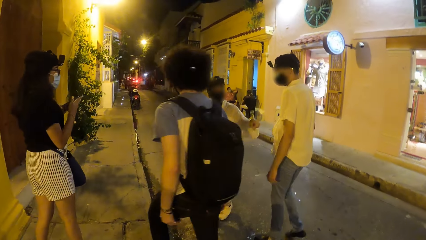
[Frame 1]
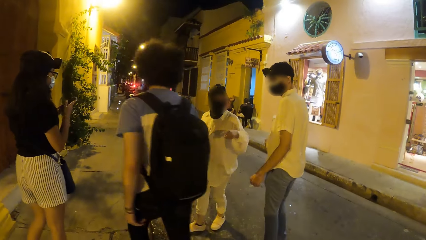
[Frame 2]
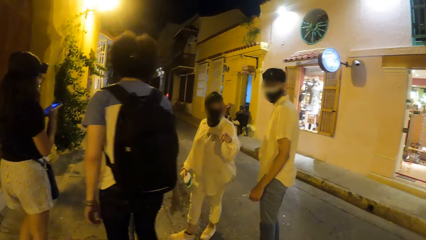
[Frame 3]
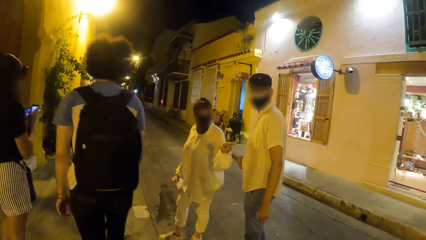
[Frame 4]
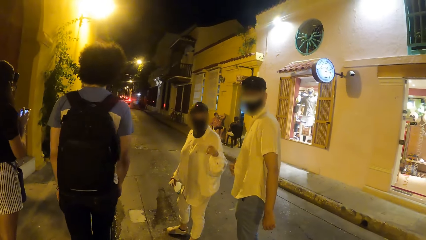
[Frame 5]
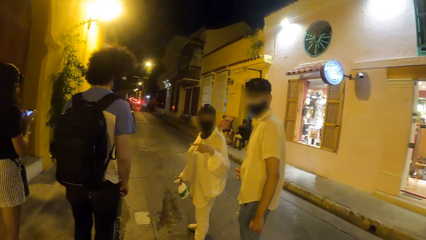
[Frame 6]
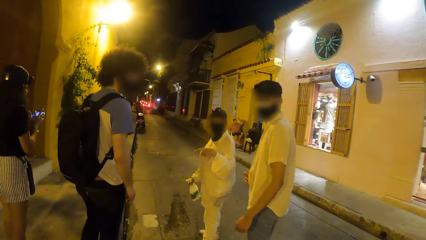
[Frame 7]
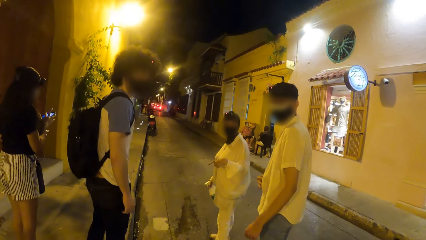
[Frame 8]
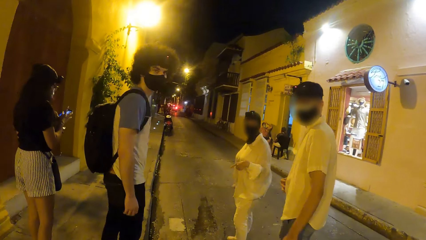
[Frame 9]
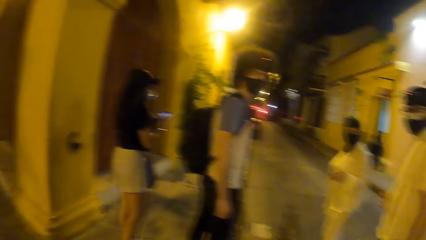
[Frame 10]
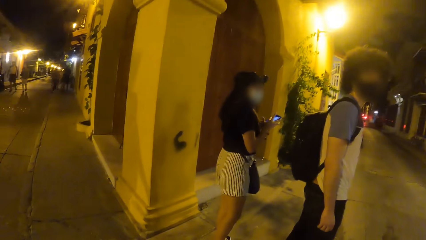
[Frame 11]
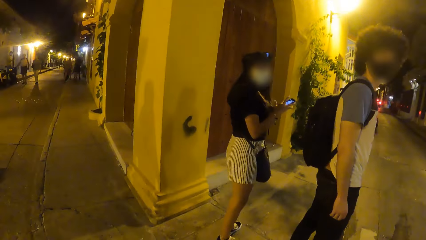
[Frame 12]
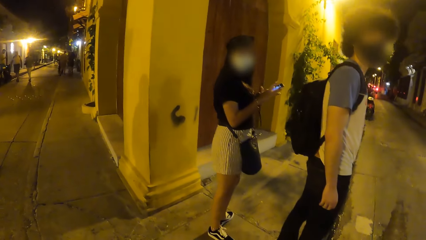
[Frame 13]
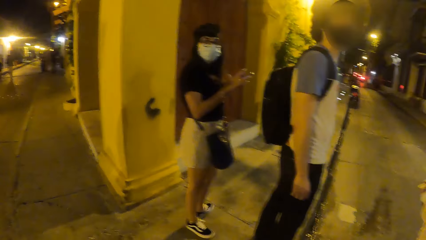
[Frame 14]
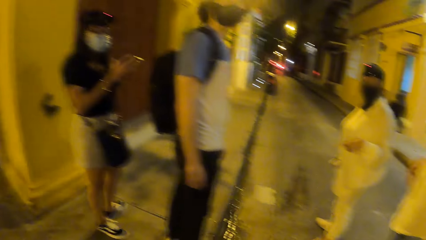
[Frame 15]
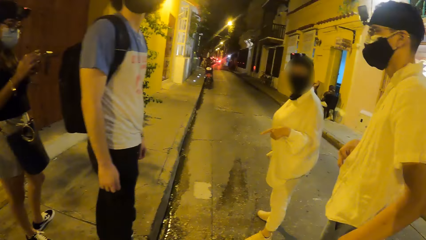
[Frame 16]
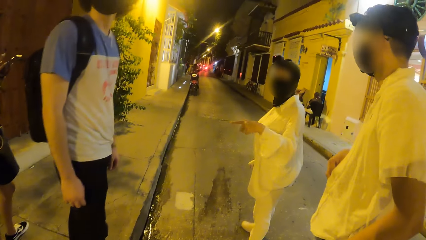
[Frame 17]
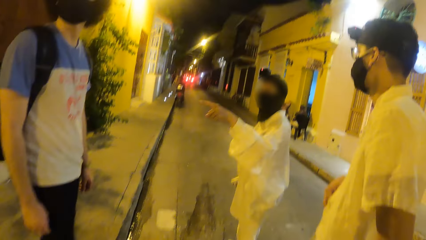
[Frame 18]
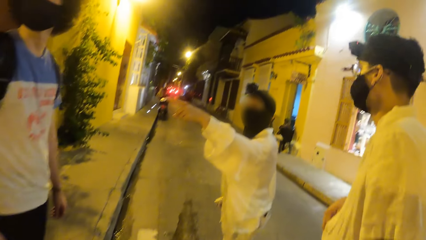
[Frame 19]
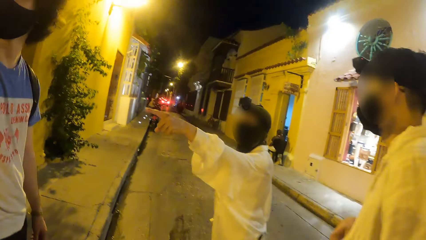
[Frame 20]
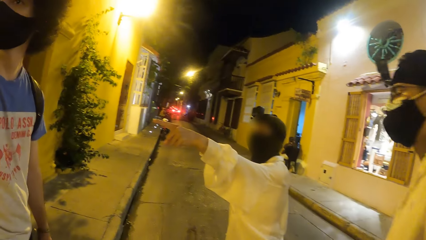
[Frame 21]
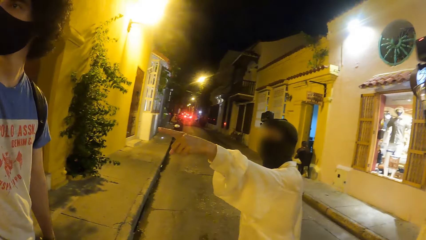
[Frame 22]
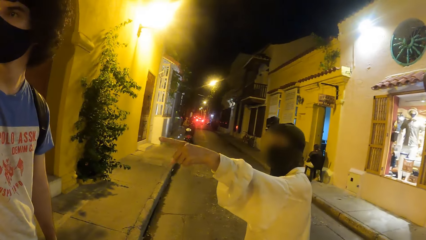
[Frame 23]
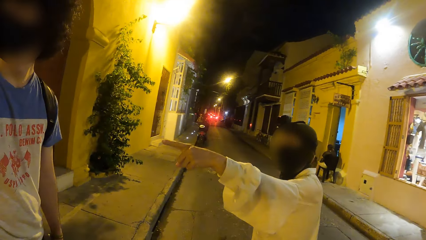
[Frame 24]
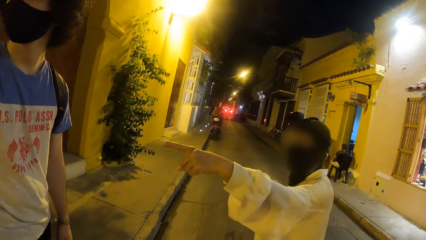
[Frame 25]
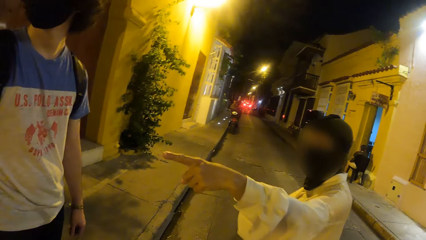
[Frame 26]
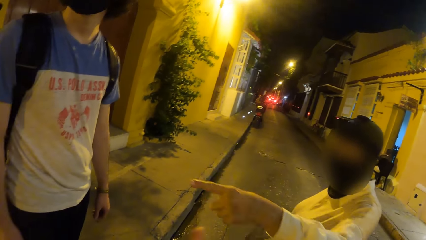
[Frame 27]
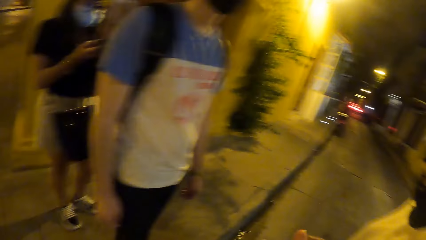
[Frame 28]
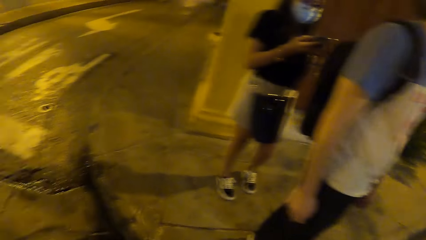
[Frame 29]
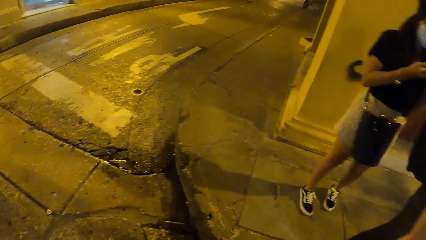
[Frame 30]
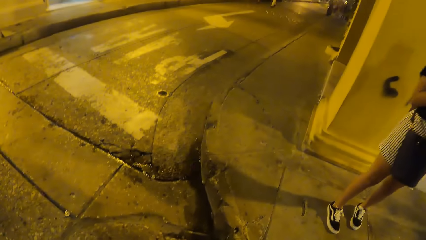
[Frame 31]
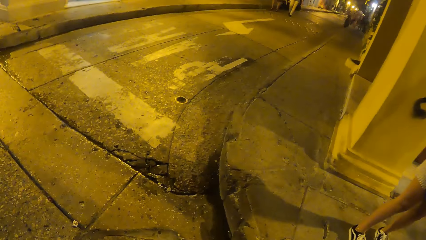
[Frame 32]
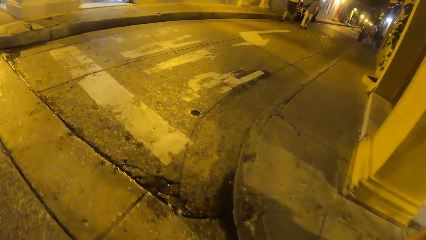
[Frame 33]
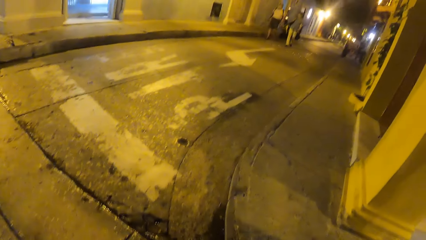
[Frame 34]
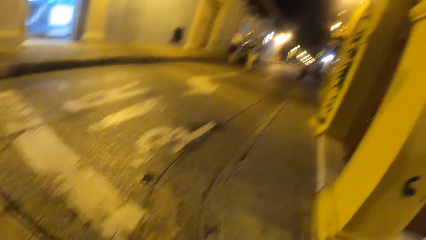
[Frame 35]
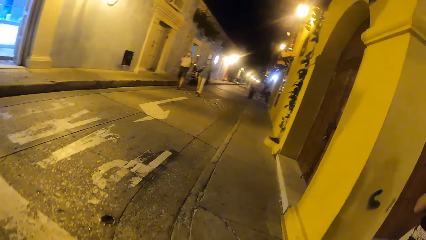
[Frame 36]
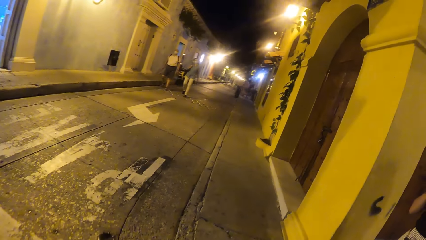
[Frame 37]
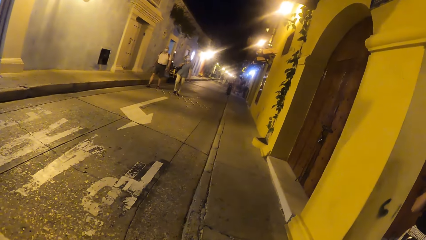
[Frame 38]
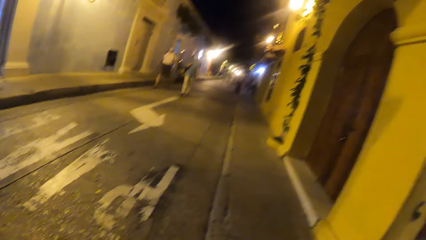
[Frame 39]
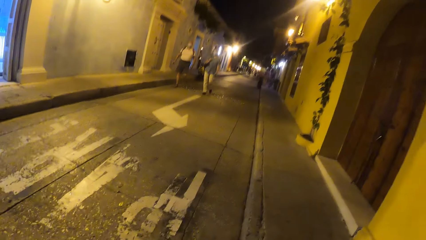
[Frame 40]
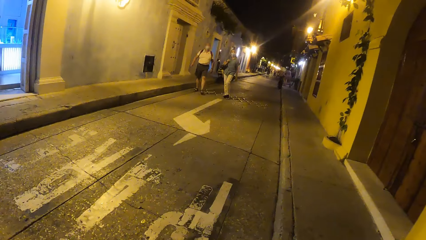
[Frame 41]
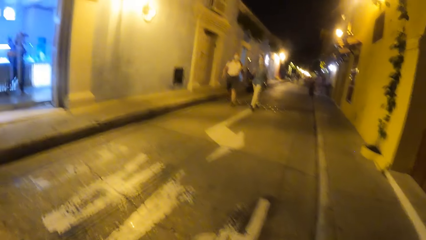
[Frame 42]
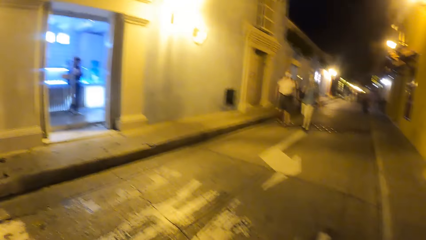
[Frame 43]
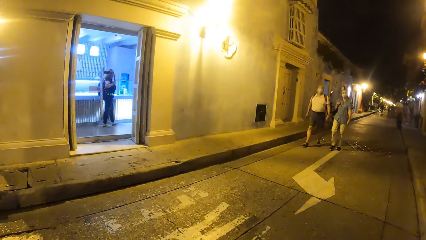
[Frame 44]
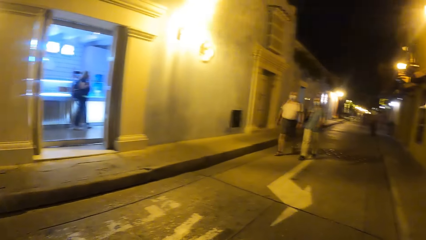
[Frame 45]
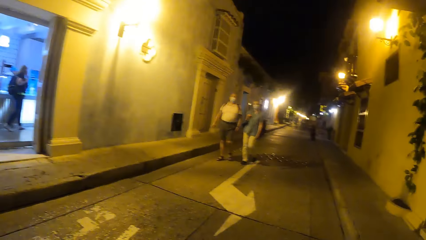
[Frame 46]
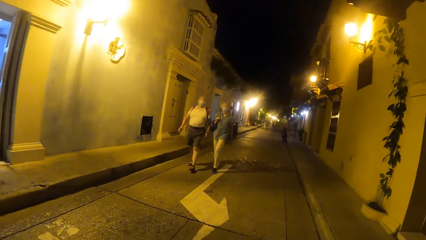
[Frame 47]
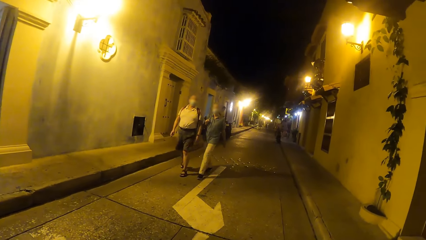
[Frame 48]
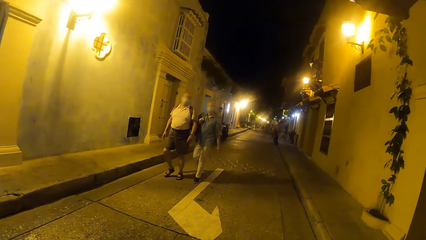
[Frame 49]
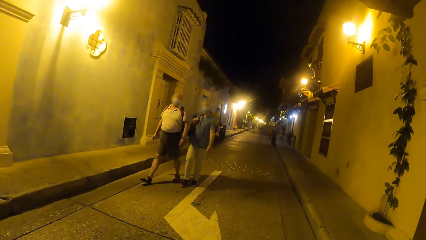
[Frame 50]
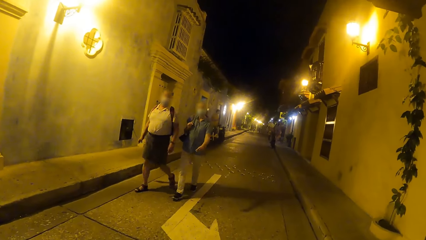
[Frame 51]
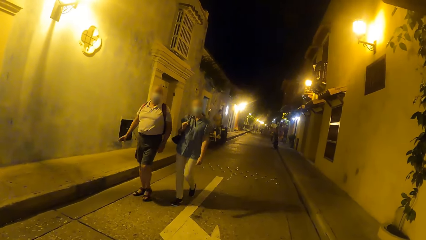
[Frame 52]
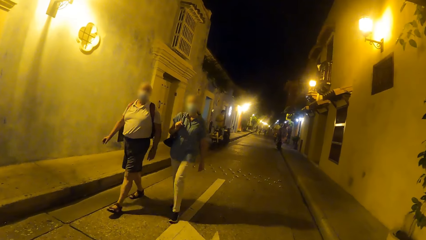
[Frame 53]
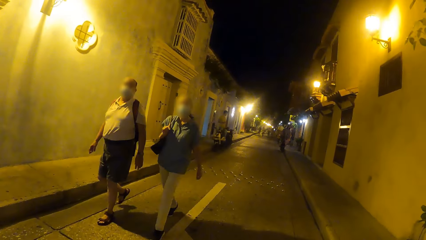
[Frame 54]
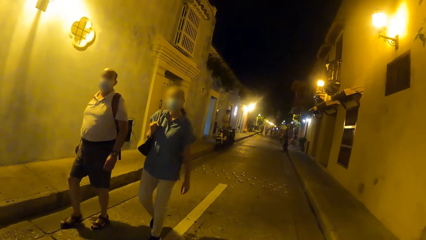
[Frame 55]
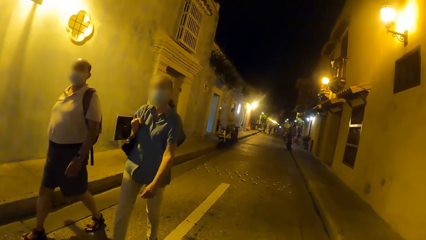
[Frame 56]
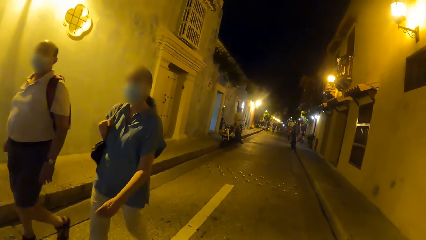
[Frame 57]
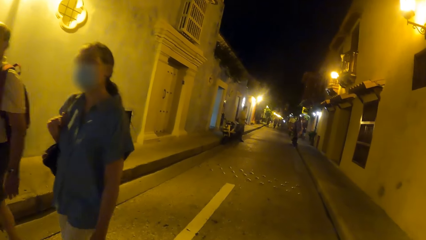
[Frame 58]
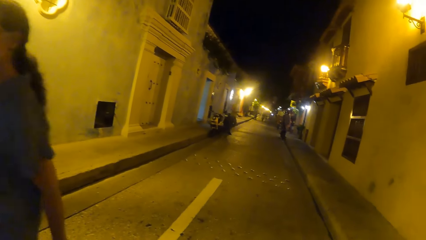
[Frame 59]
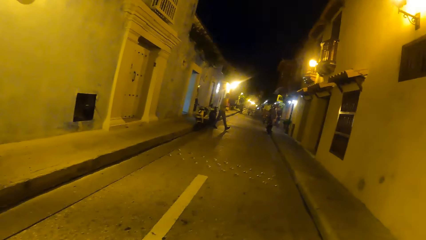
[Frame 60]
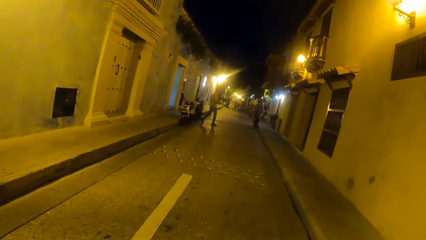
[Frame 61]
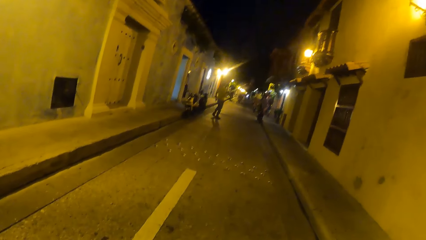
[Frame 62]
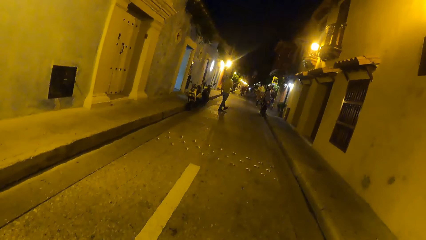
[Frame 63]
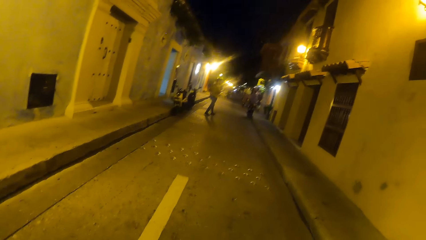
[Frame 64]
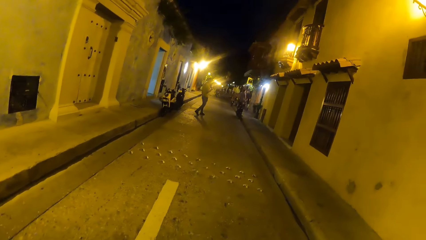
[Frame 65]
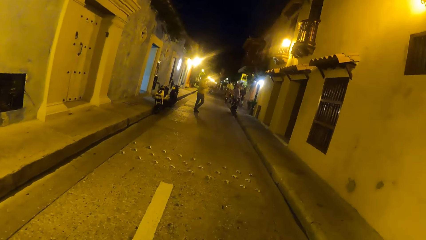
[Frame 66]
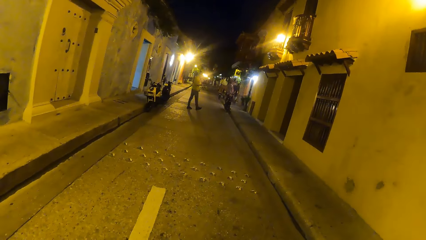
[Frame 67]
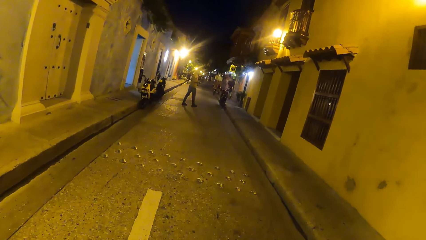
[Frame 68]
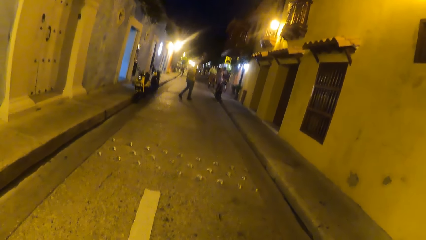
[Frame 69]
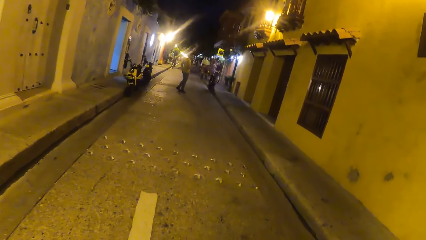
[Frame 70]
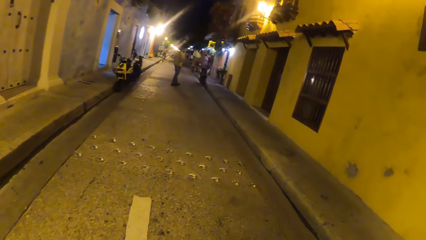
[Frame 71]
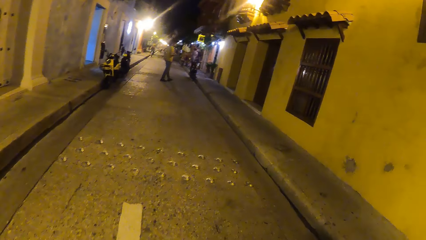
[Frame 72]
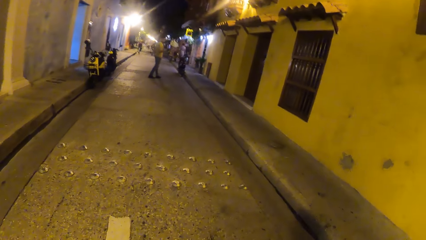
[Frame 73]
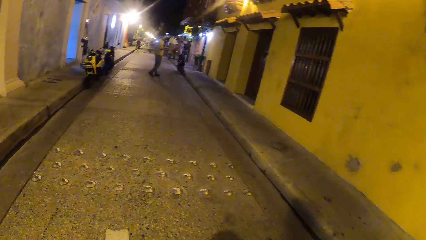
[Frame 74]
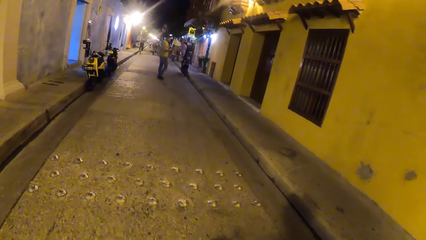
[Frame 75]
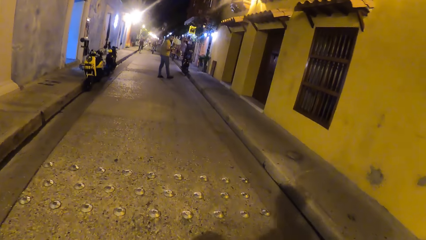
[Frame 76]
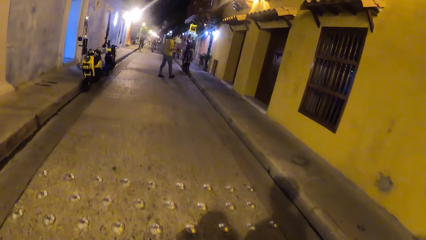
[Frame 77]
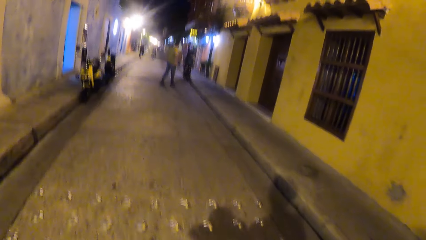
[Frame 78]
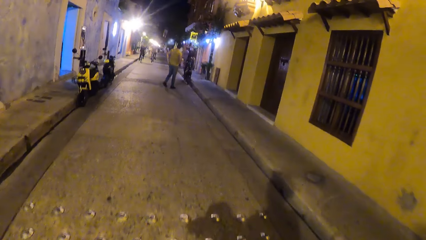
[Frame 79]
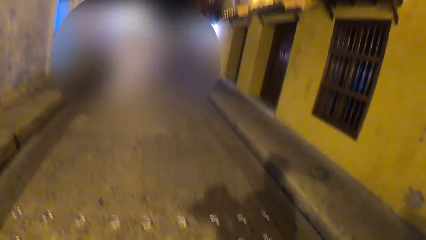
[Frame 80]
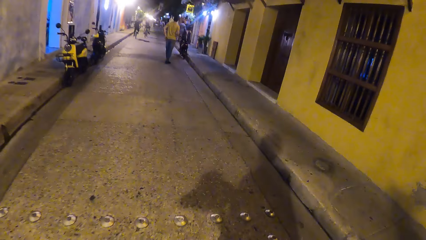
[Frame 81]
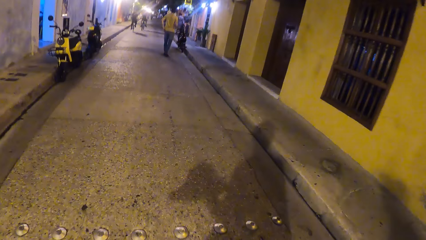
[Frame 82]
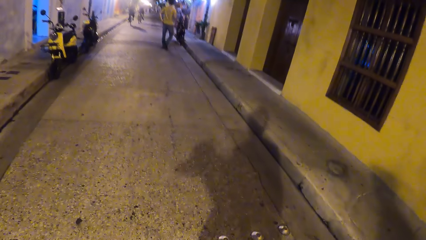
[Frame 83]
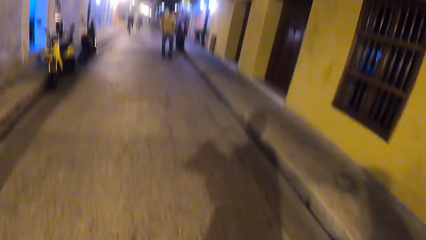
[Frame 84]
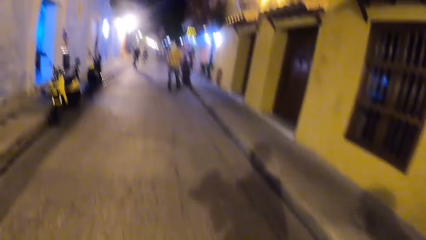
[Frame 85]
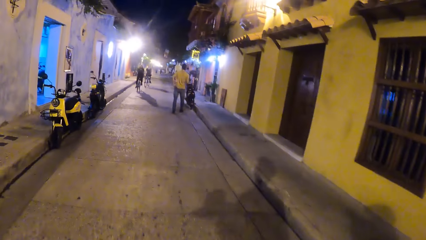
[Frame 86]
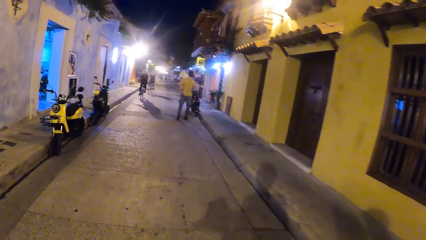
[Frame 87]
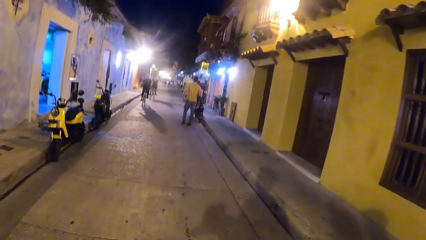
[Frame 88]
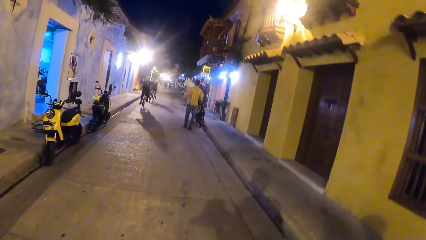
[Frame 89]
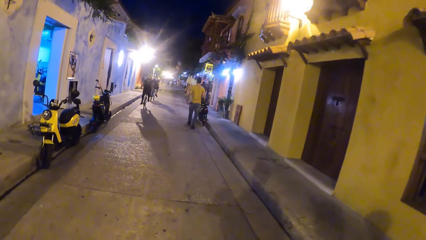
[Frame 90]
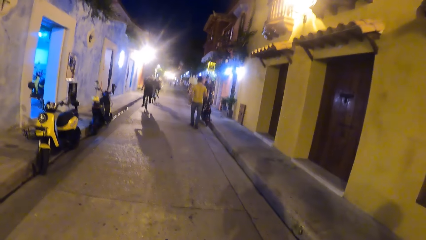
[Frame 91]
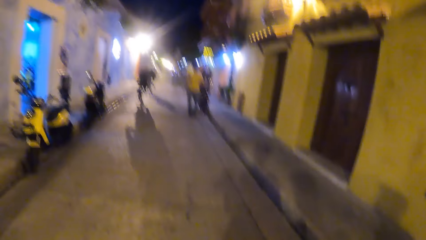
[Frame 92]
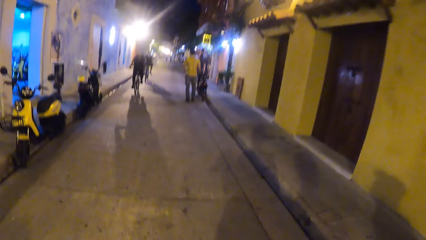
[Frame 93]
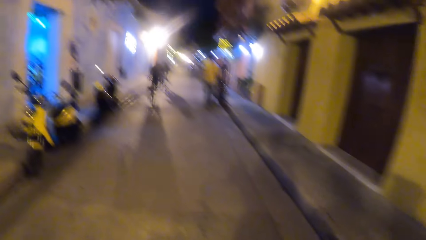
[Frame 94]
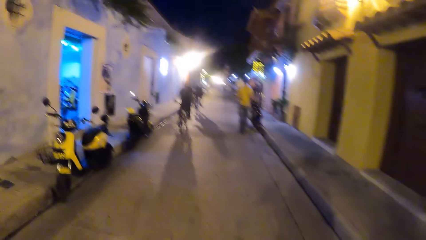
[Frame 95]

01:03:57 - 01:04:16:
The camera wearer interacts with a person. Another person operates a phone. The camera wearer interacts with the first person and looks around. The first person points a finger. The camera wearer walks on the road, turns around, and walks on the road. They walk on the road again. A man and a woman walk past the camera wearer. The camera wearer walks on the road.
